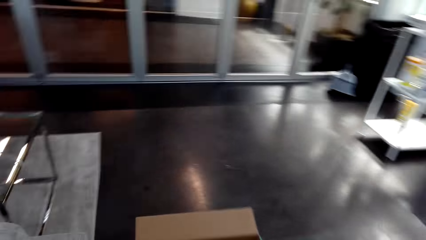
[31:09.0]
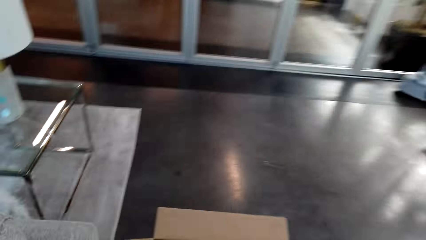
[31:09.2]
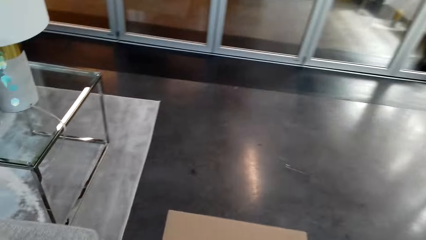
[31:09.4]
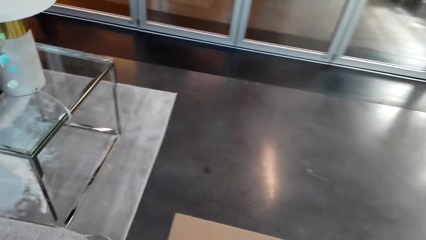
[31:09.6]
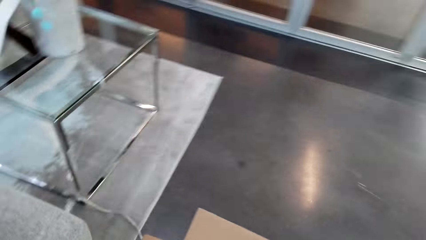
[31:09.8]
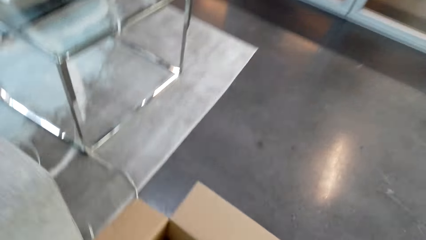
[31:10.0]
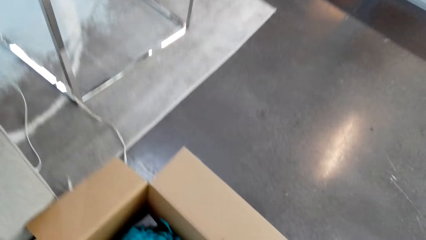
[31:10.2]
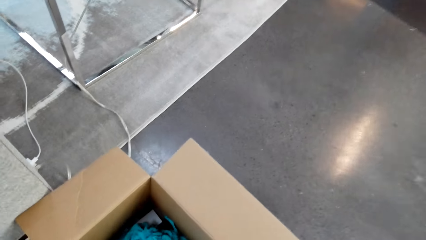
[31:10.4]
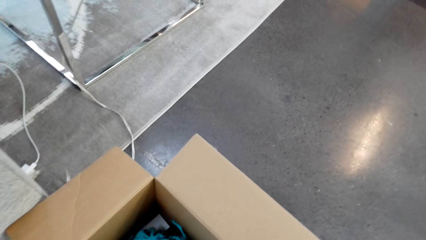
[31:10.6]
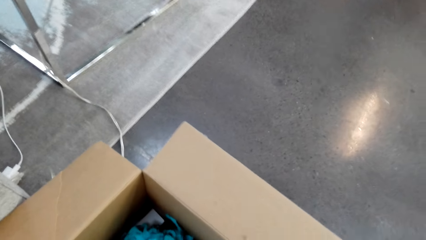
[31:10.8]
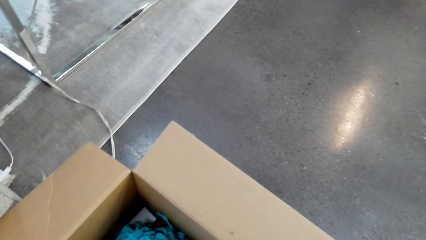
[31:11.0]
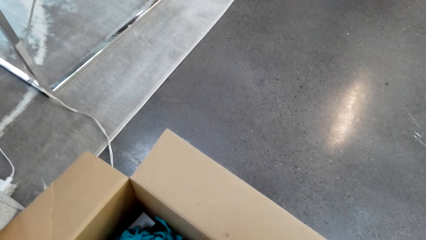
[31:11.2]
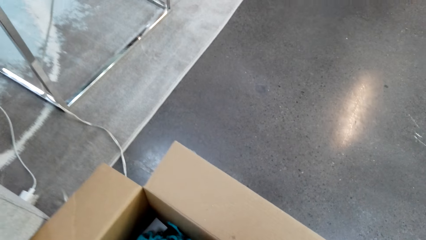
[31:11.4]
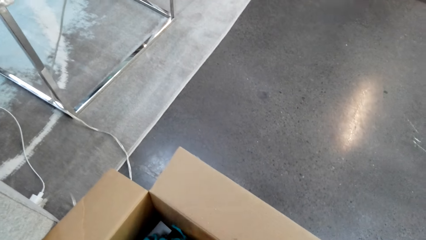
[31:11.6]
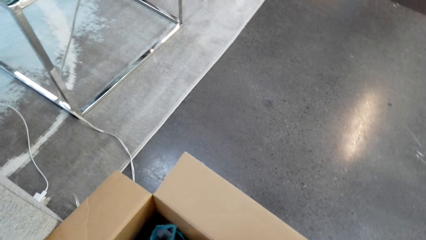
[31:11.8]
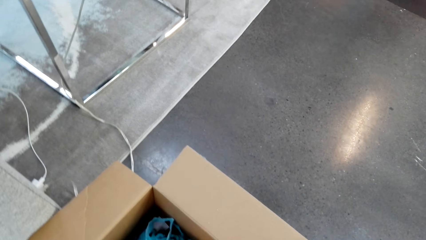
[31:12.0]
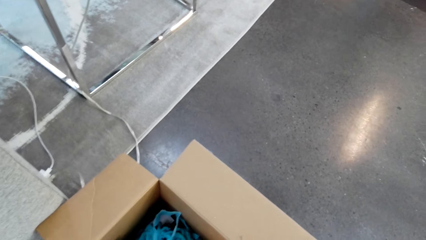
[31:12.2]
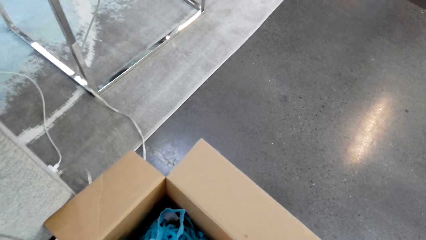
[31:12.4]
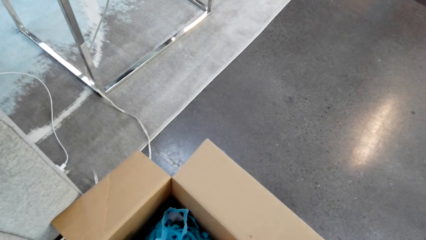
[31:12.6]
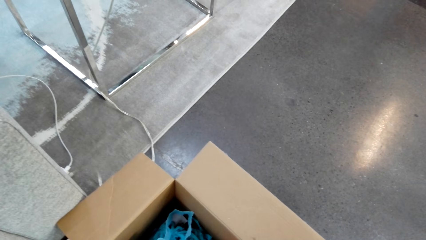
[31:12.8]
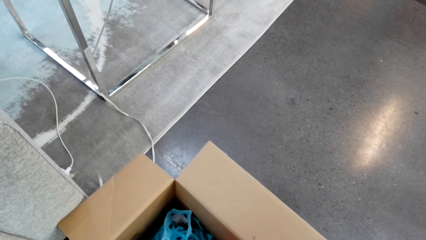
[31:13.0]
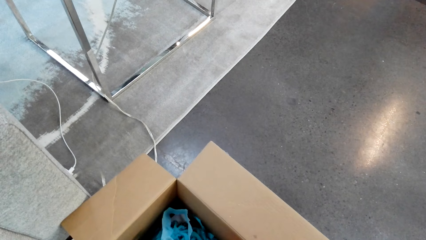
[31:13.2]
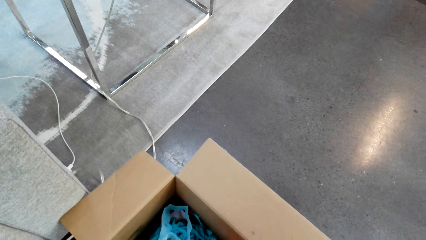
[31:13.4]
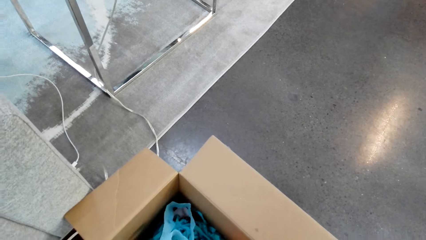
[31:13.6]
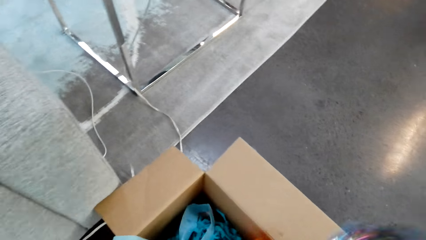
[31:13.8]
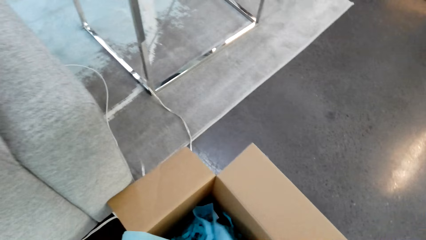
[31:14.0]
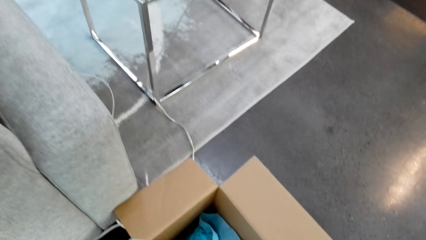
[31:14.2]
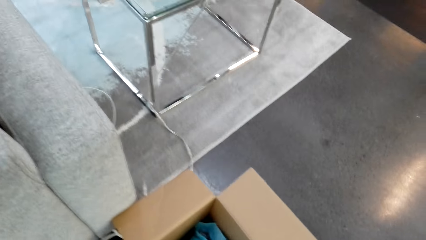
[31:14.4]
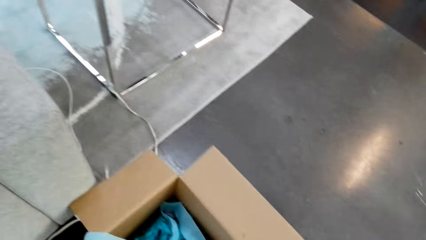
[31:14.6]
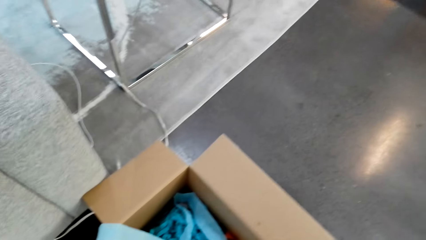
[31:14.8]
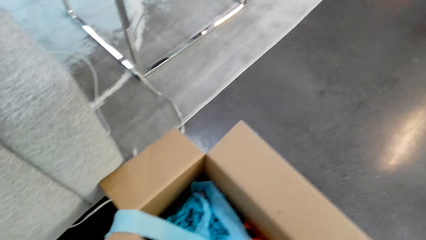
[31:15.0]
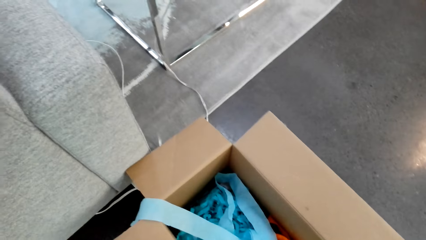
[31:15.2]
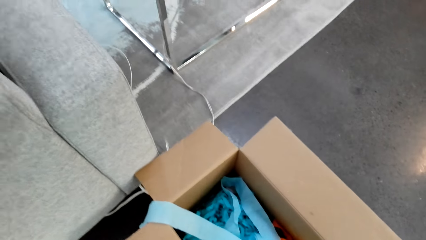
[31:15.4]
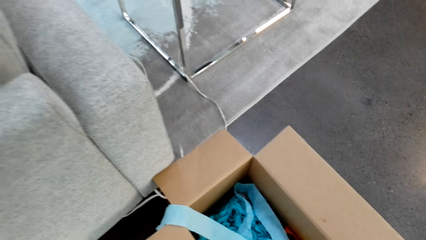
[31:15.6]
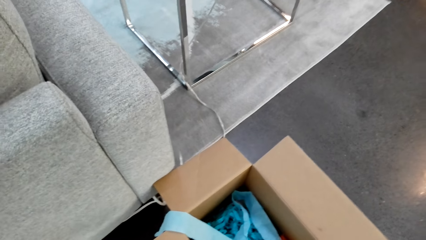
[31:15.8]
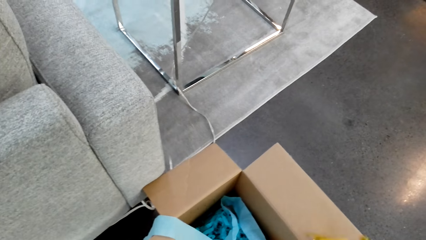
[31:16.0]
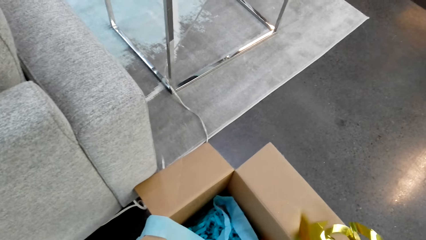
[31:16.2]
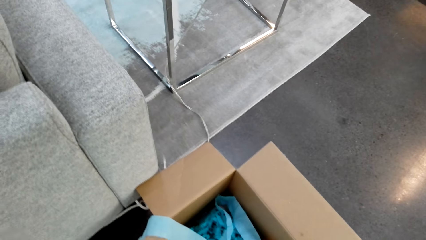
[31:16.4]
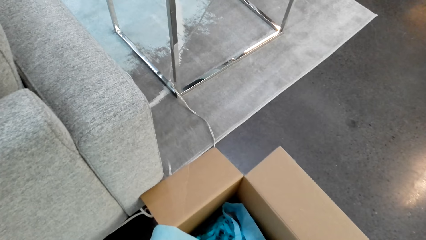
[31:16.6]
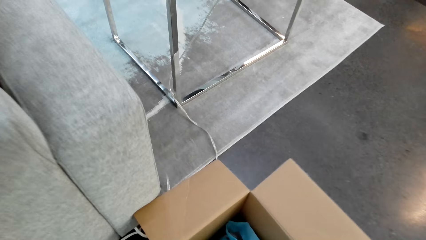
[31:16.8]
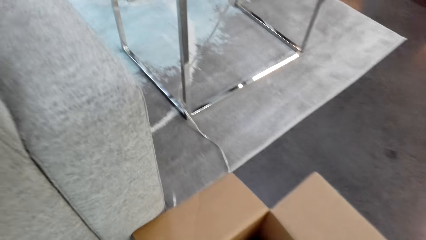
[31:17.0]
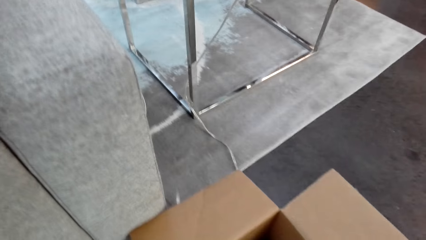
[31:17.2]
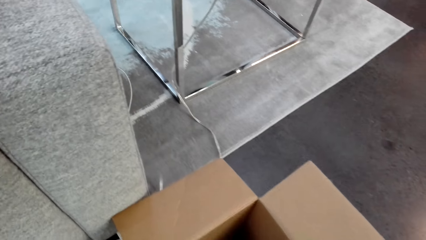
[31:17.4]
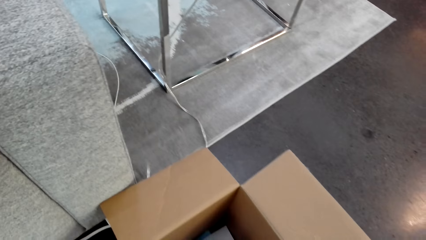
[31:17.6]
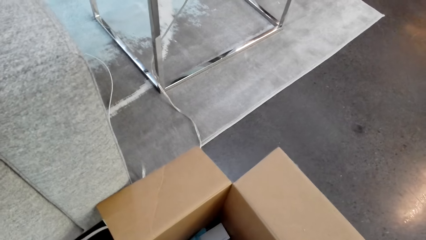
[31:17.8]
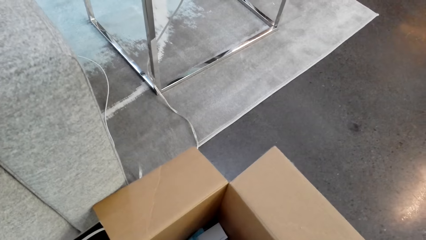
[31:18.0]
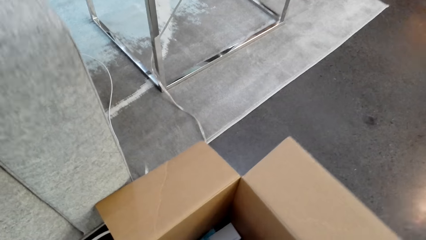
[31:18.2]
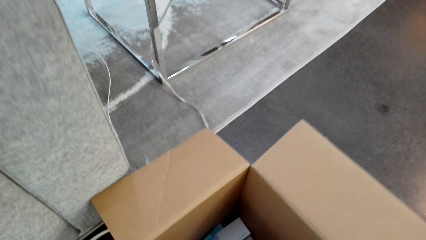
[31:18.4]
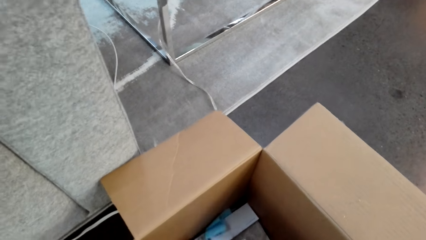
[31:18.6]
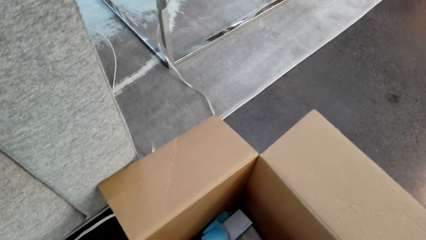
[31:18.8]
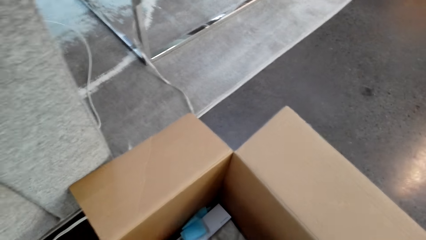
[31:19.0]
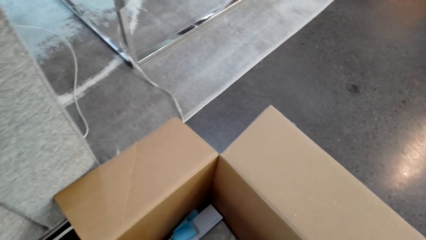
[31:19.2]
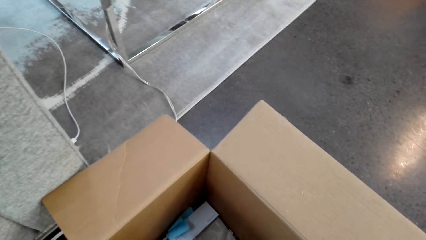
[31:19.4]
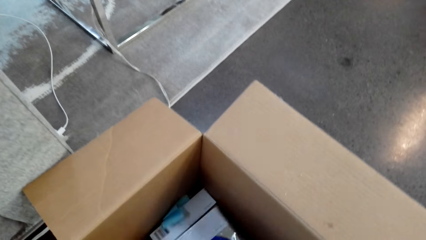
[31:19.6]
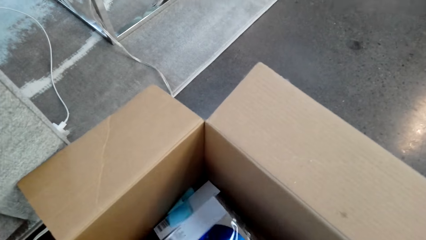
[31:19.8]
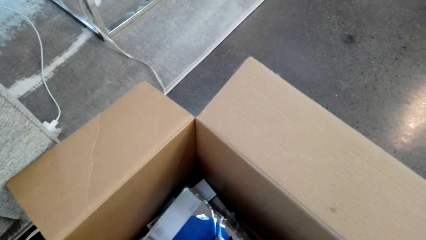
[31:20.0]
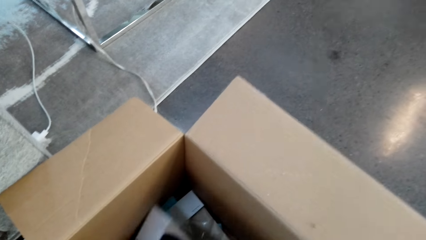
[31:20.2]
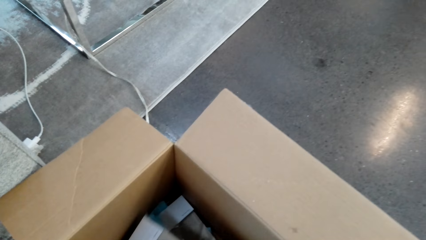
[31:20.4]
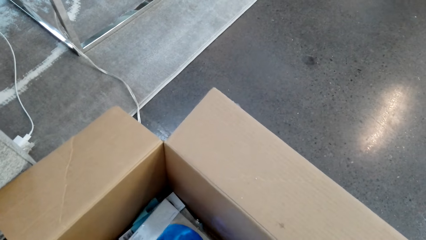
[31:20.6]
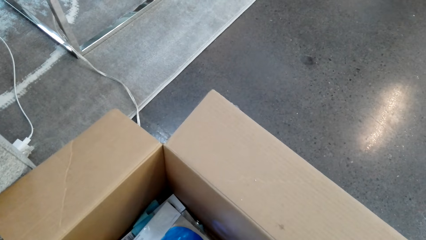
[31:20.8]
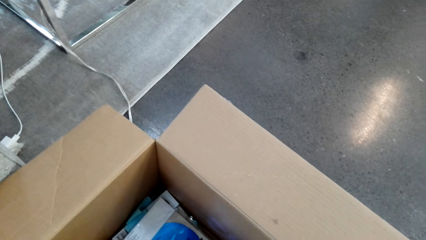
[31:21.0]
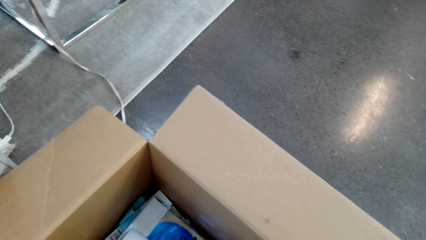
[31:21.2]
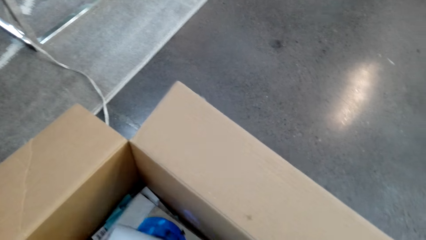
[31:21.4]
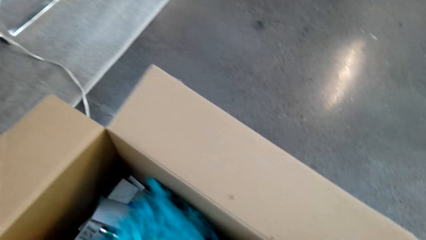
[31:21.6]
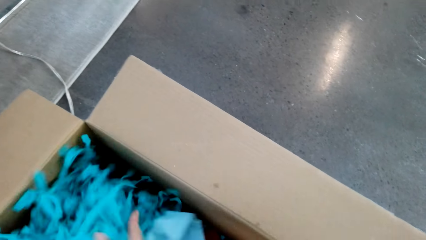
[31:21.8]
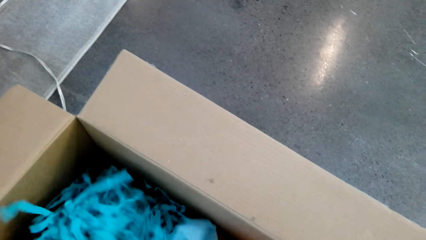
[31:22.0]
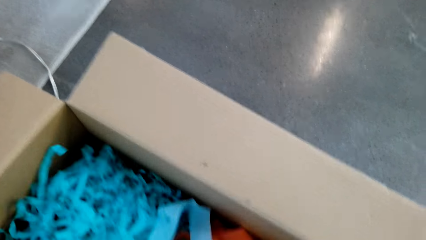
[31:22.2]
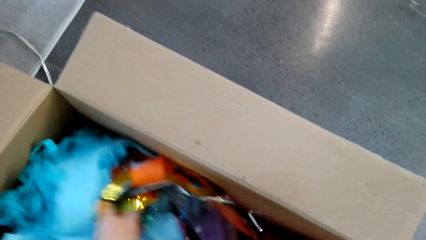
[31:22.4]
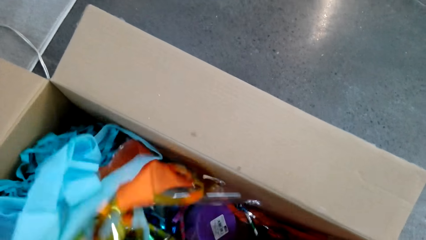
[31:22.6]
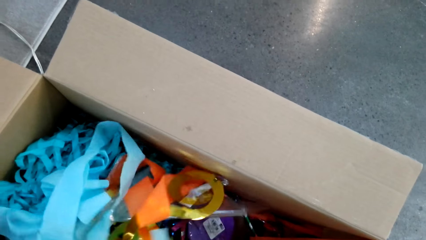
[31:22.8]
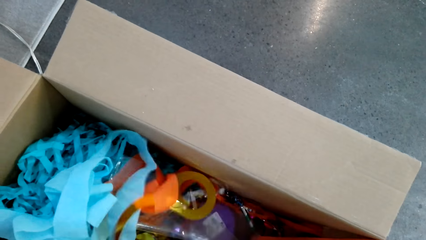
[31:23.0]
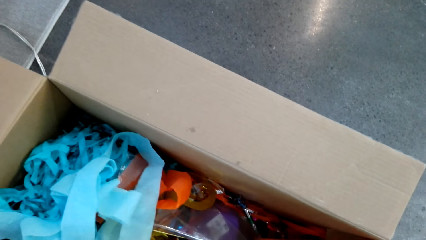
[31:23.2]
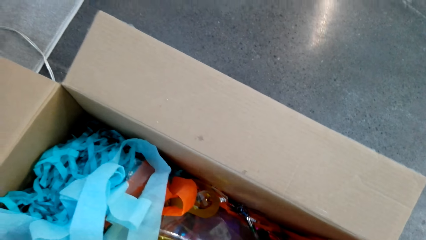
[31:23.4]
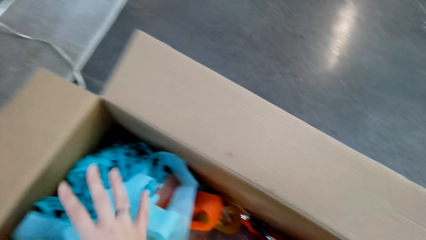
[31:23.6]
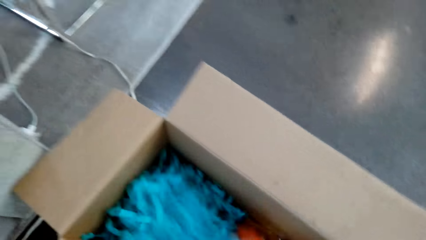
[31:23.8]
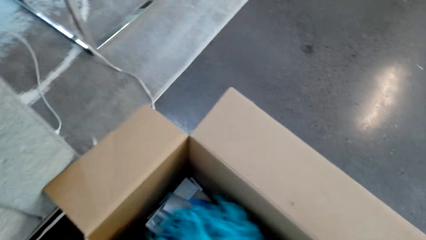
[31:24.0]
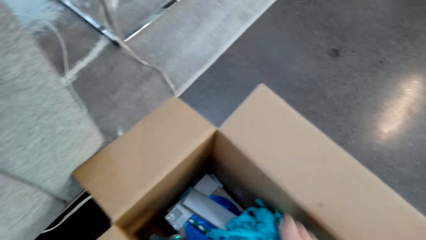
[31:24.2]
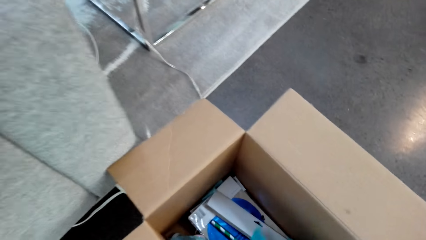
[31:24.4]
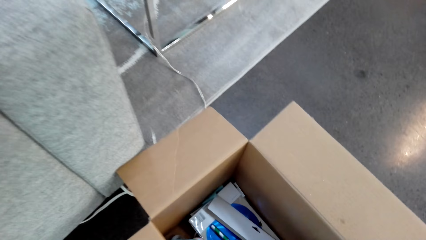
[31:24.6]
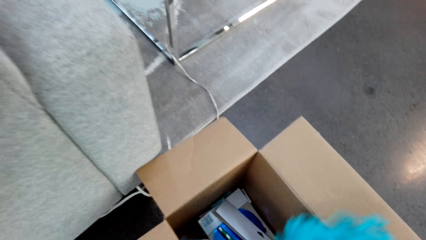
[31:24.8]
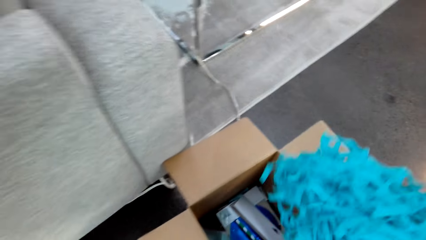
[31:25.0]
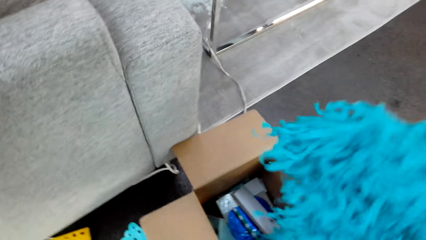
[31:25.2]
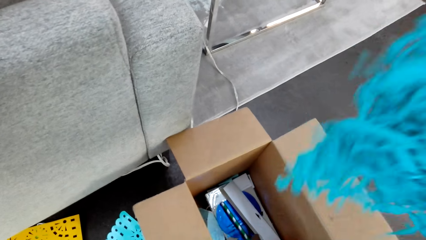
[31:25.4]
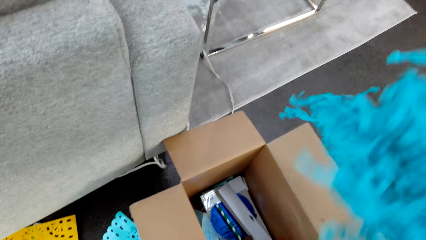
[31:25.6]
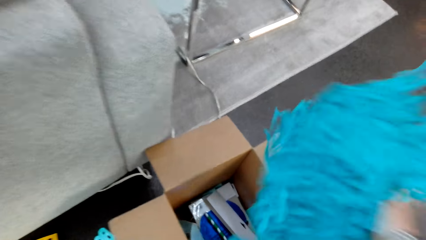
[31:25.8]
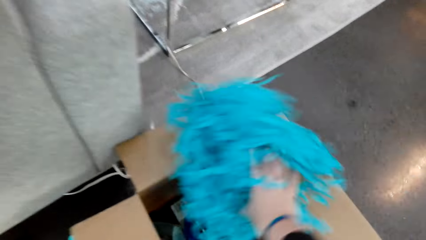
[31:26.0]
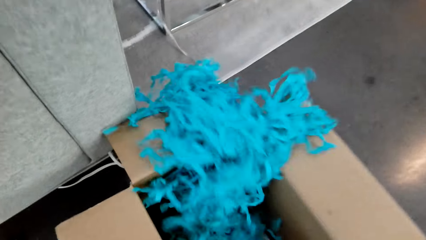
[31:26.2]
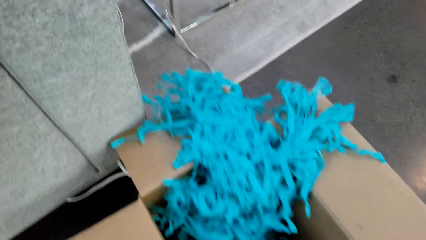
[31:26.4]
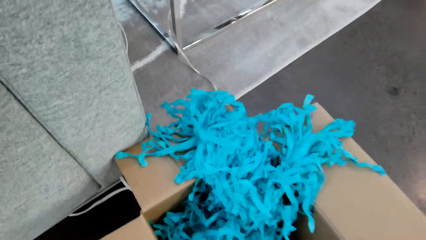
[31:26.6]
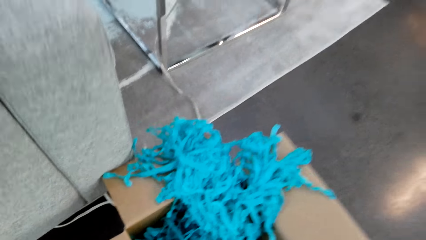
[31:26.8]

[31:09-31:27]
The camera wearer stares in the room. They check the decorations in the box. They take decorating flowers from the box.
